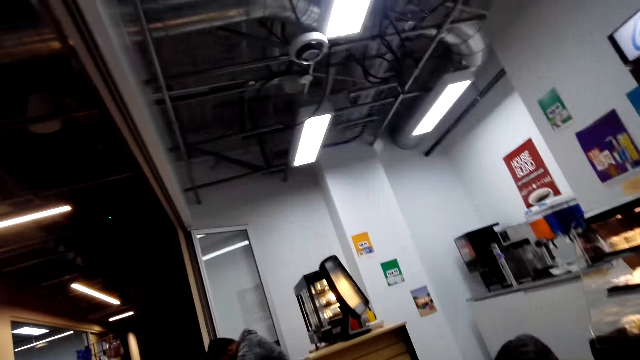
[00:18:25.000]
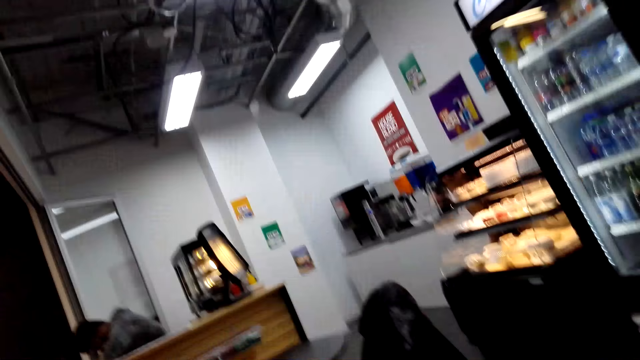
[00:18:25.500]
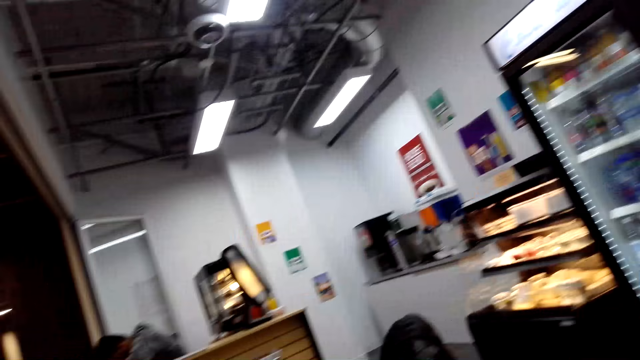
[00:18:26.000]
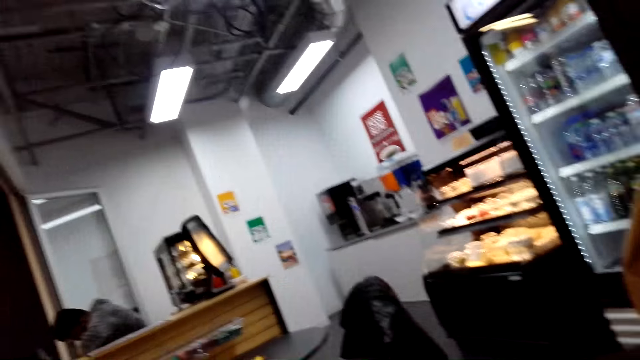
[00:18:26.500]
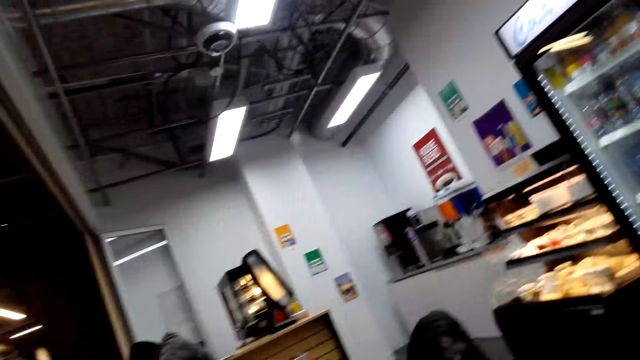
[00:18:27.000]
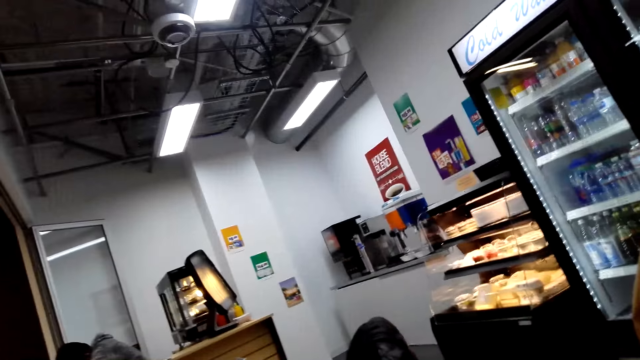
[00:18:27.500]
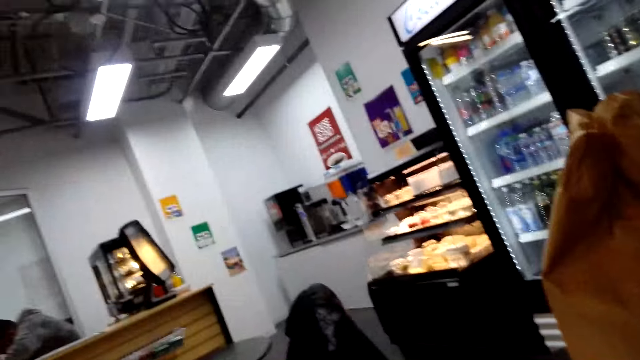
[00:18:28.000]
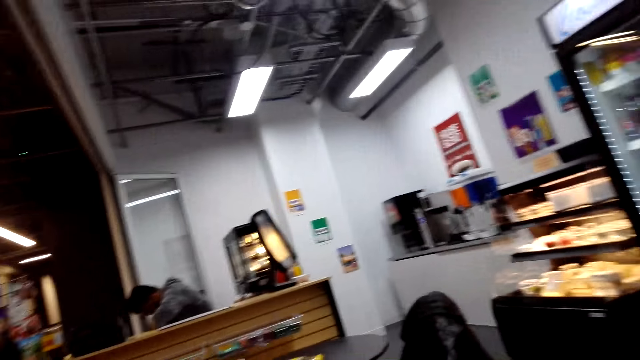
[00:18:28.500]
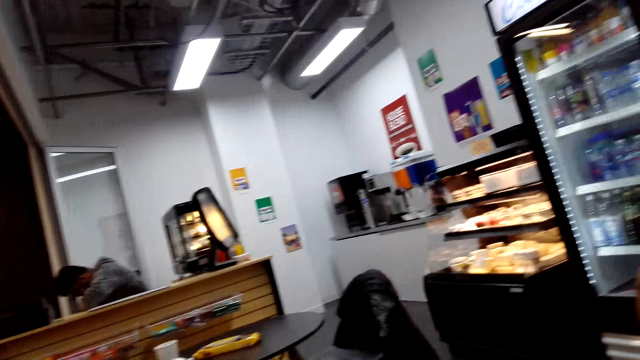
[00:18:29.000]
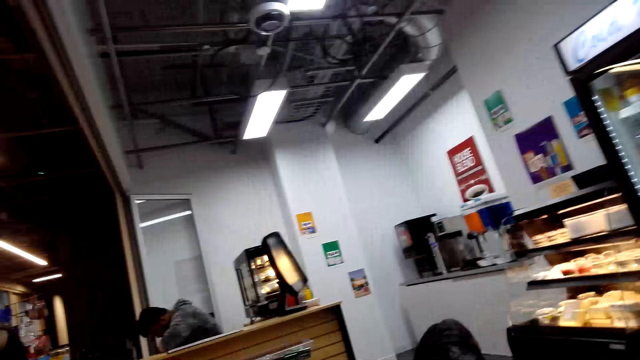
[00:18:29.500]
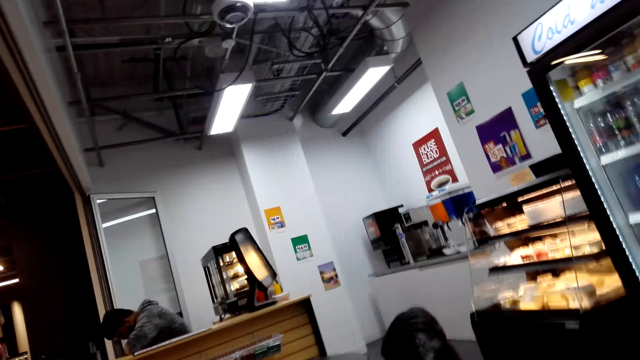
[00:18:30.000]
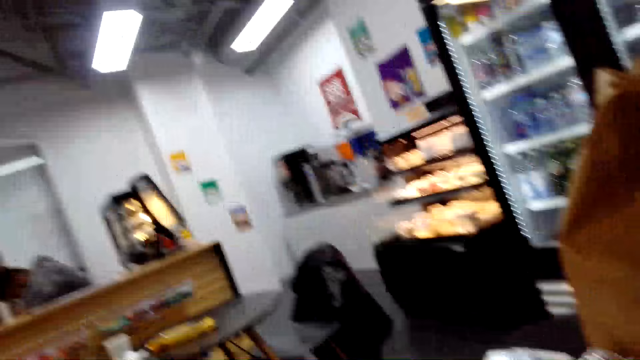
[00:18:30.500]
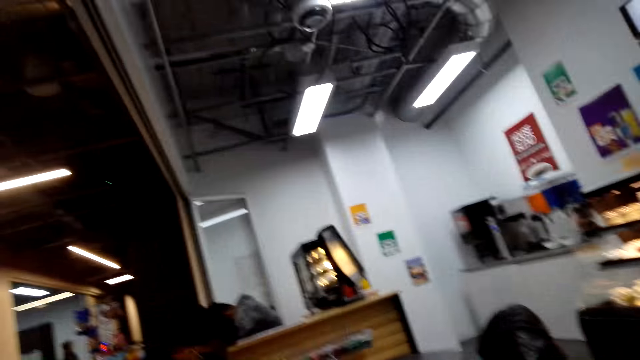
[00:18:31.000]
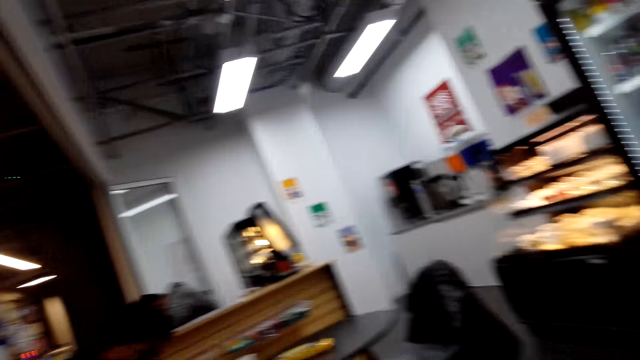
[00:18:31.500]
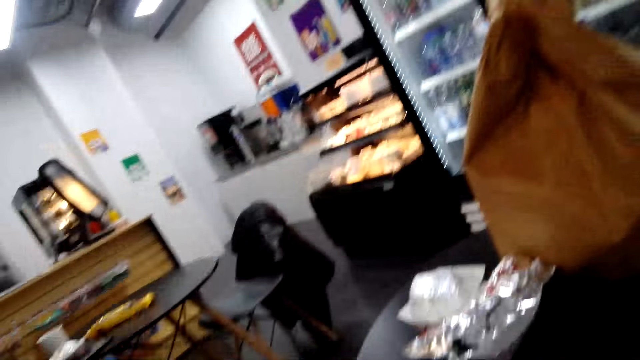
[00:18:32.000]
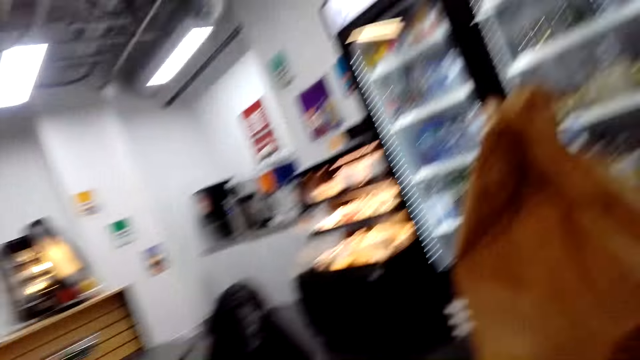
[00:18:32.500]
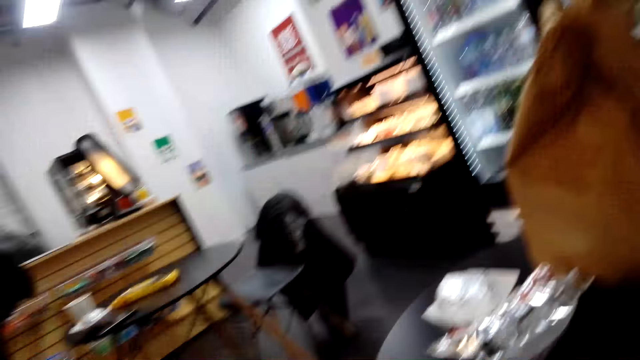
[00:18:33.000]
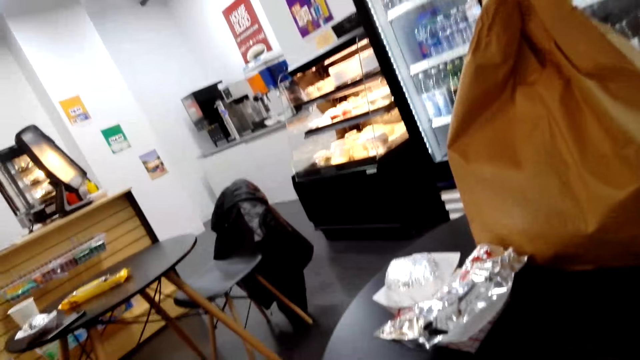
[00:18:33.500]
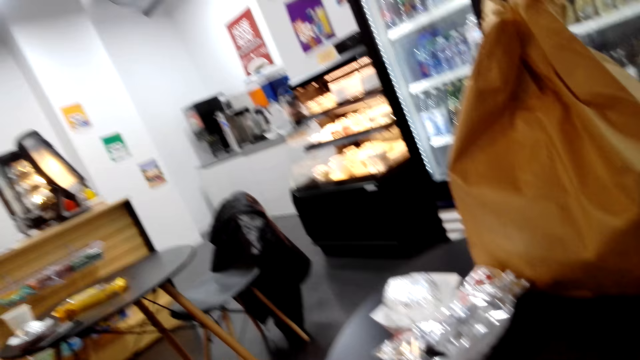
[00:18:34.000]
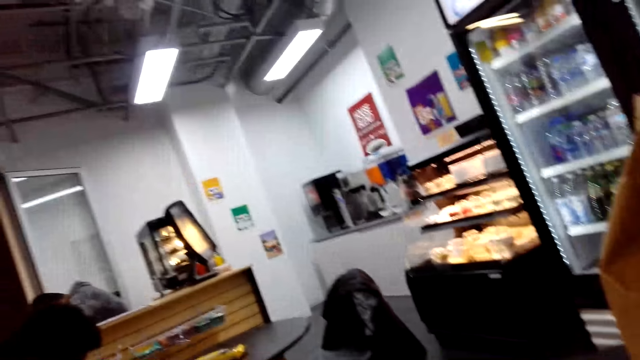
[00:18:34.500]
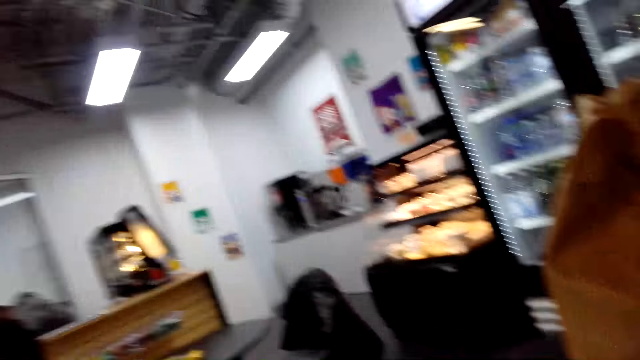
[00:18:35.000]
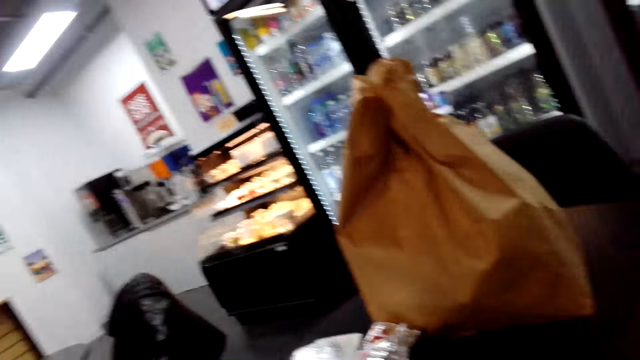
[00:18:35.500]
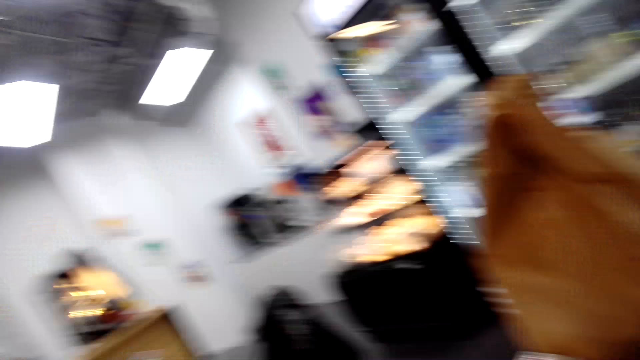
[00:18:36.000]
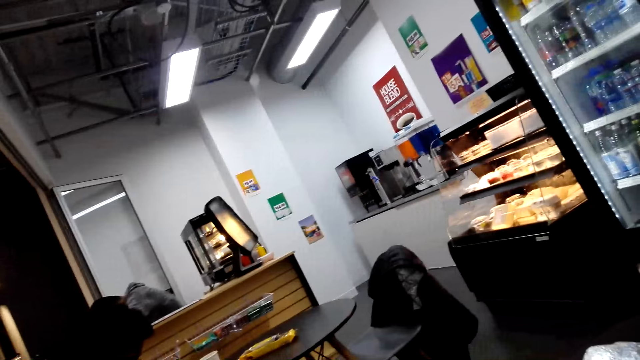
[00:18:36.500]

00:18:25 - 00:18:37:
The camera wearer interacts with a person. They look around.

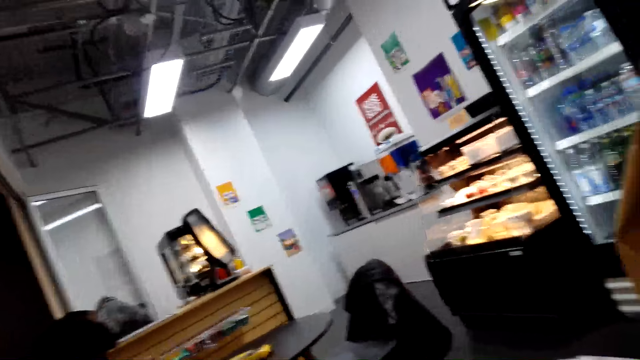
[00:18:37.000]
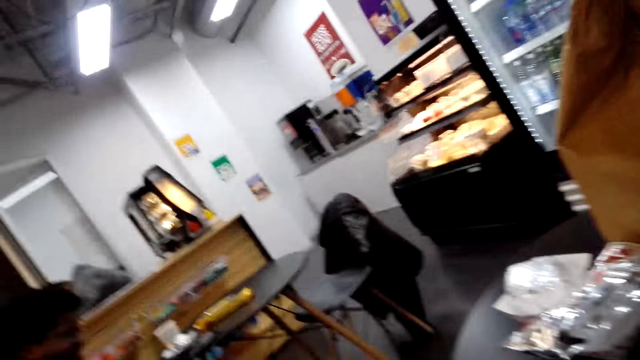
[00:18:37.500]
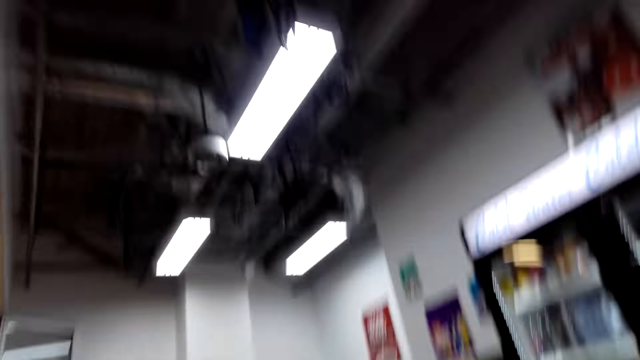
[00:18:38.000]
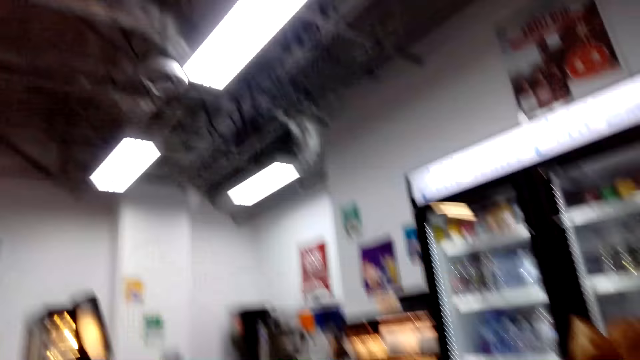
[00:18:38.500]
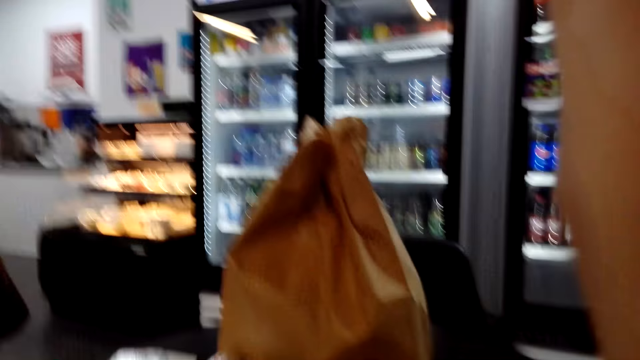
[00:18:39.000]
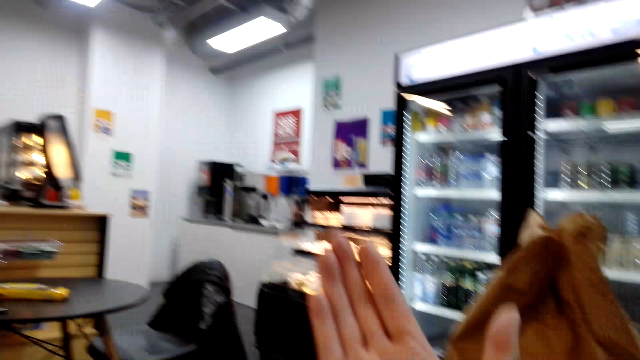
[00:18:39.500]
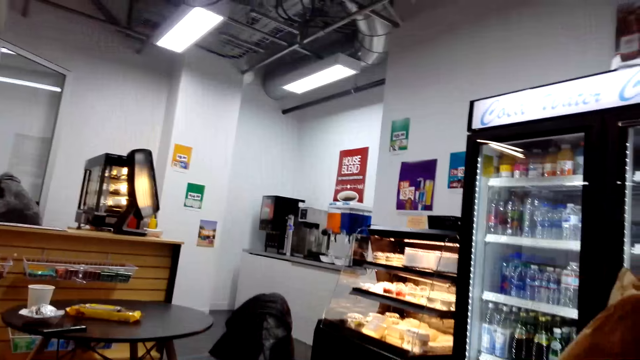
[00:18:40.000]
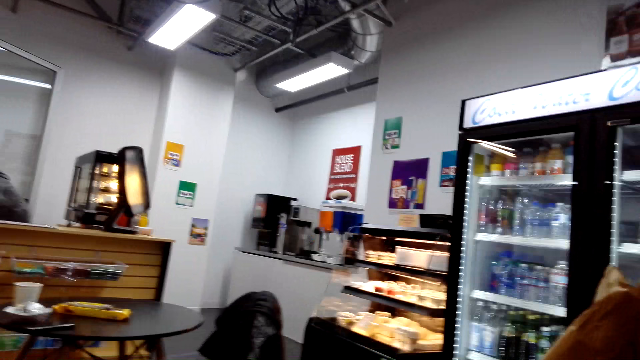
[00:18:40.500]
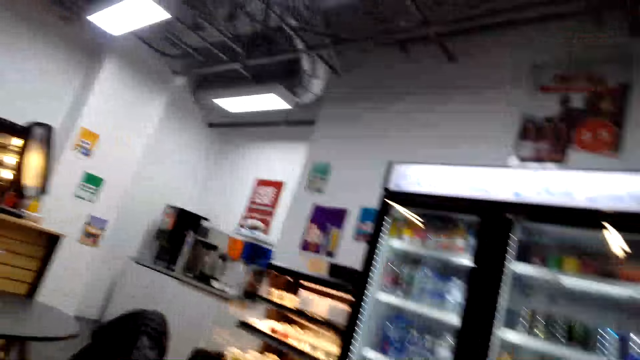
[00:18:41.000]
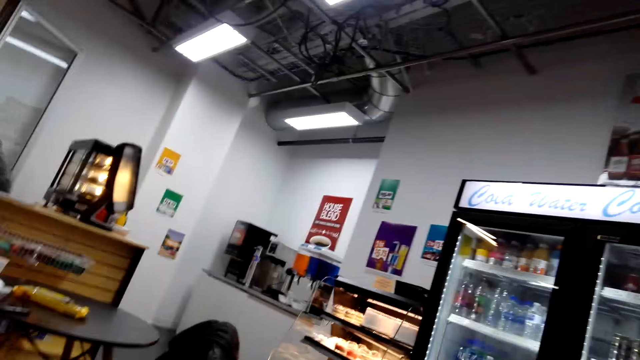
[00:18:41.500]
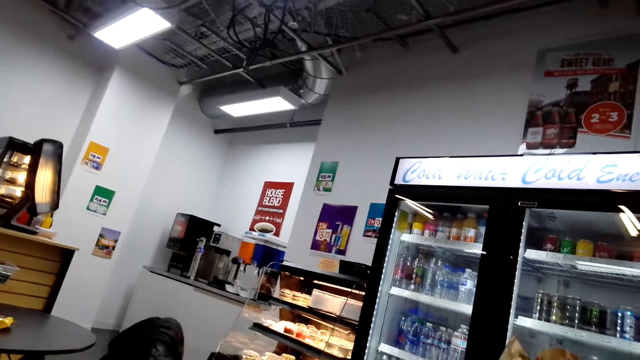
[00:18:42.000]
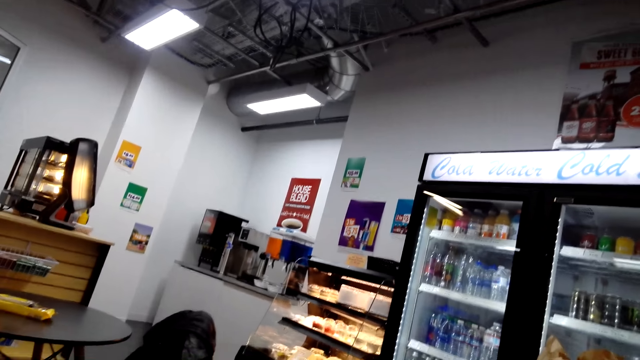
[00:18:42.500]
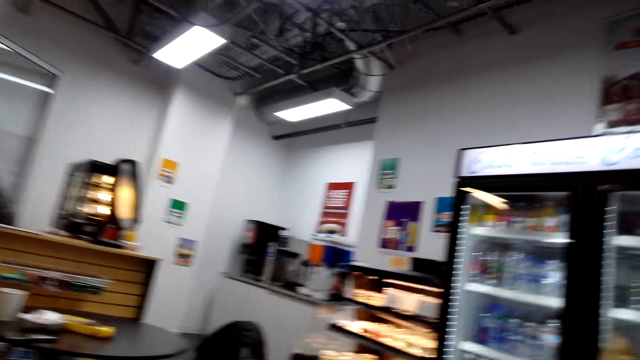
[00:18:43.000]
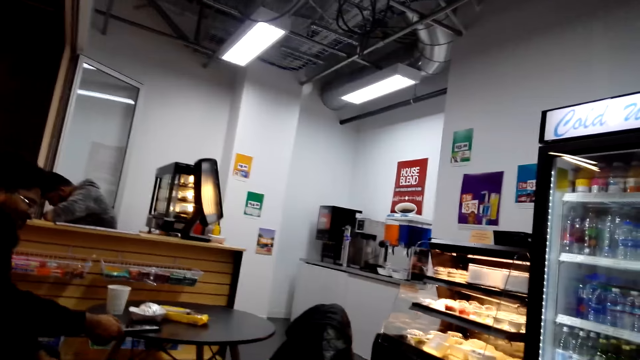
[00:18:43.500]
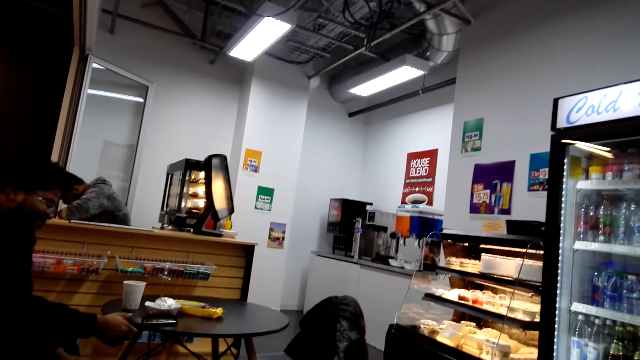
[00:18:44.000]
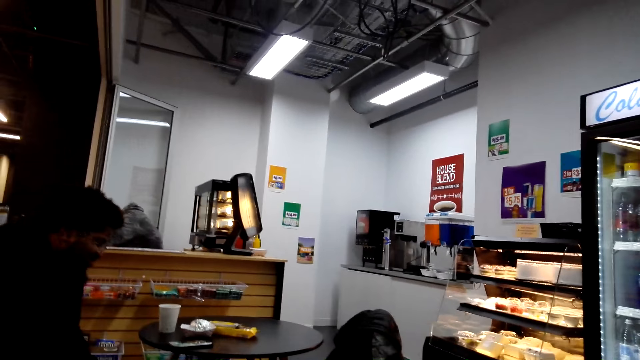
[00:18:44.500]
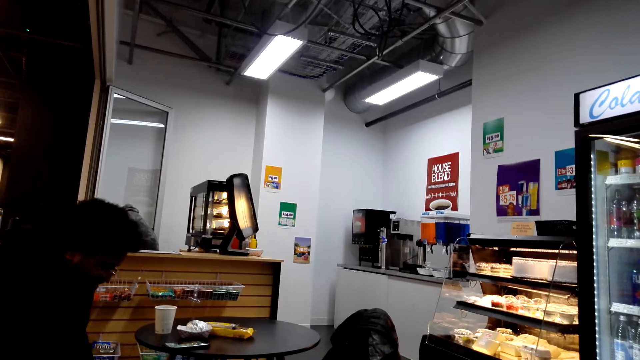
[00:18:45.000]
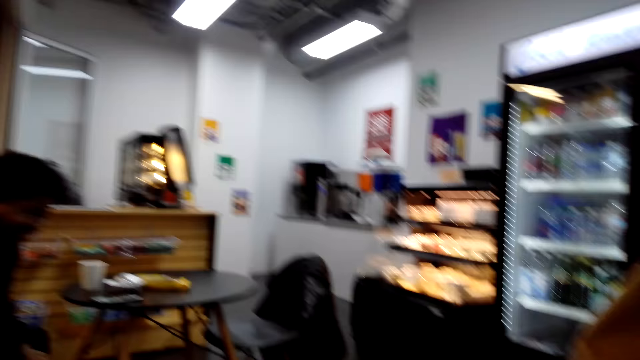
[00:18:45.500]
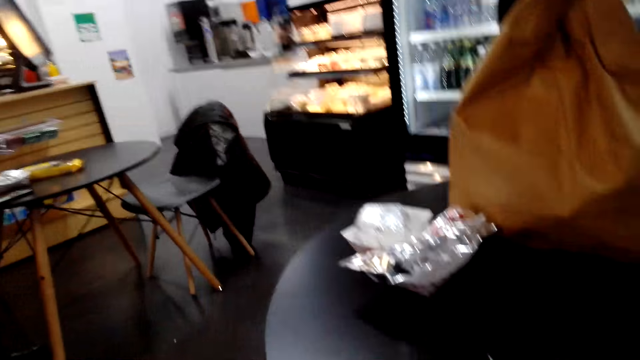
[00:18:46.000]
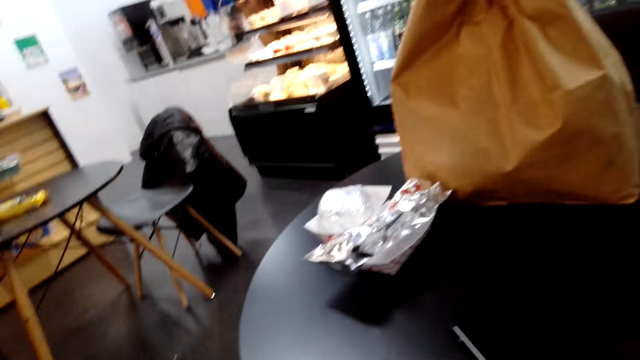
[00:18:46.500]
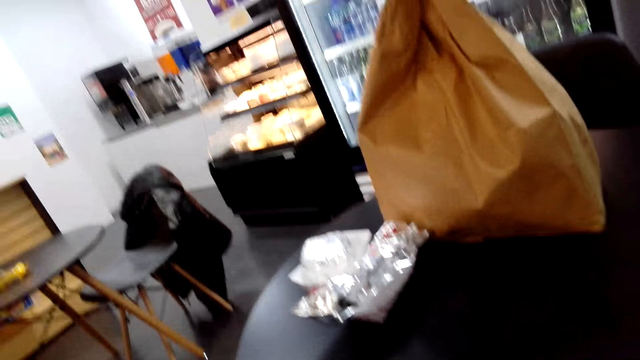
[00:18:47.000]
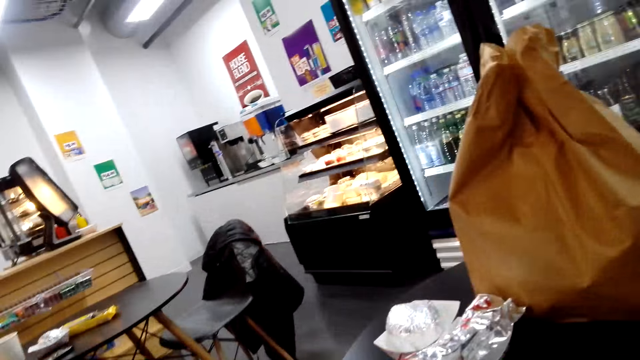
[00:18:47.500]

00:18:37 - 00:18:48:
The camera wearer moves the right hand. They look around.
